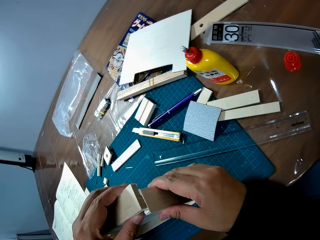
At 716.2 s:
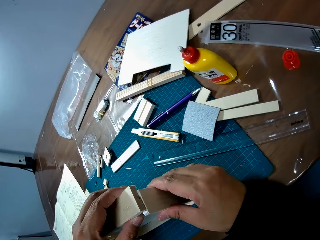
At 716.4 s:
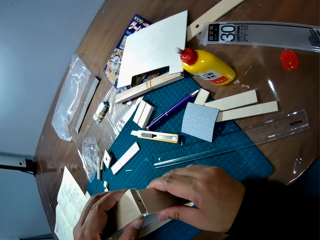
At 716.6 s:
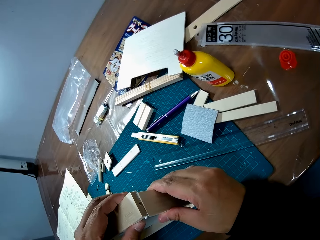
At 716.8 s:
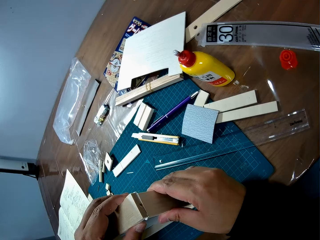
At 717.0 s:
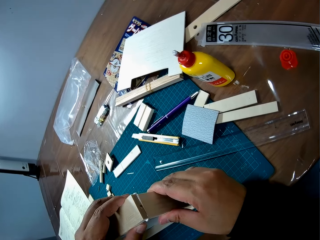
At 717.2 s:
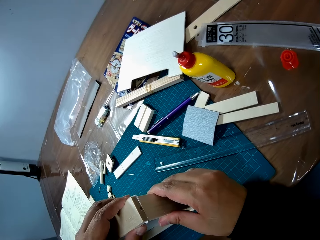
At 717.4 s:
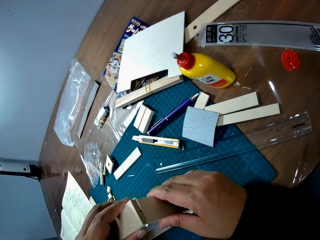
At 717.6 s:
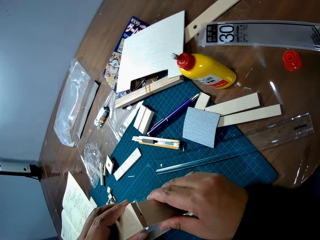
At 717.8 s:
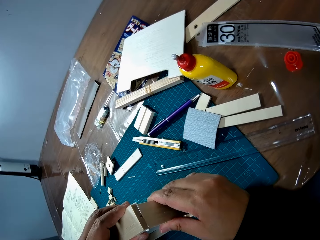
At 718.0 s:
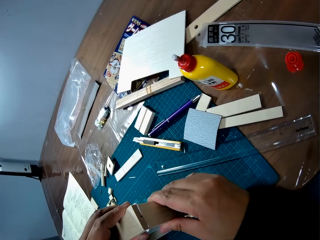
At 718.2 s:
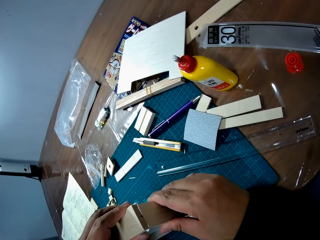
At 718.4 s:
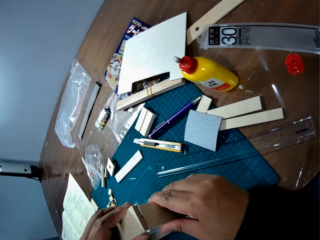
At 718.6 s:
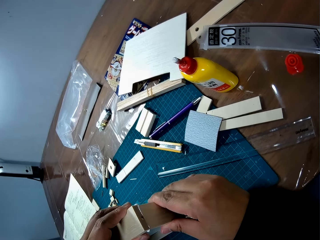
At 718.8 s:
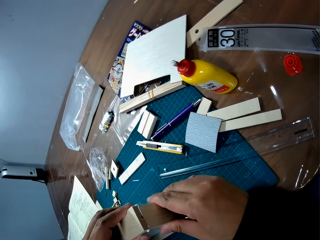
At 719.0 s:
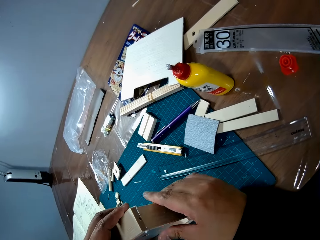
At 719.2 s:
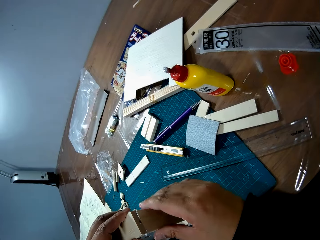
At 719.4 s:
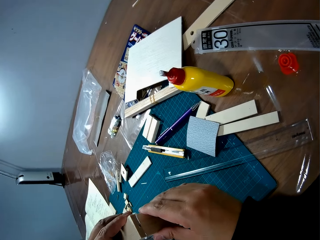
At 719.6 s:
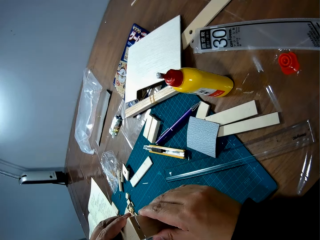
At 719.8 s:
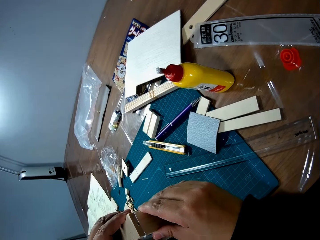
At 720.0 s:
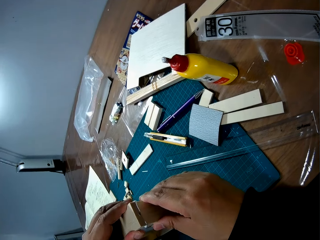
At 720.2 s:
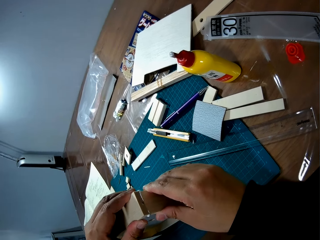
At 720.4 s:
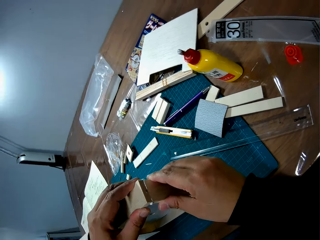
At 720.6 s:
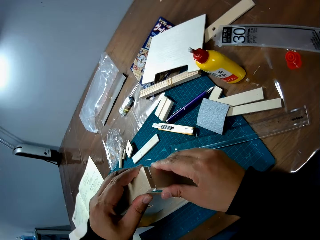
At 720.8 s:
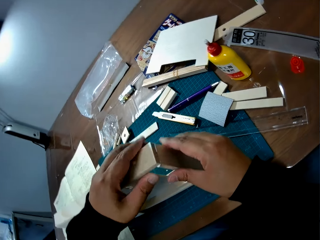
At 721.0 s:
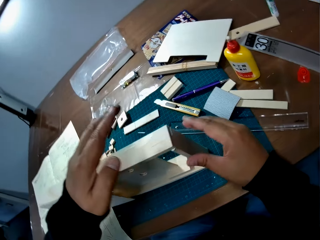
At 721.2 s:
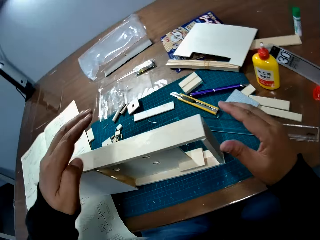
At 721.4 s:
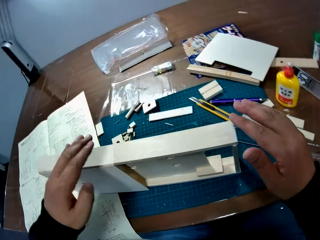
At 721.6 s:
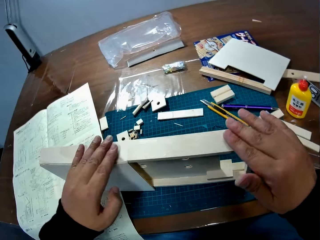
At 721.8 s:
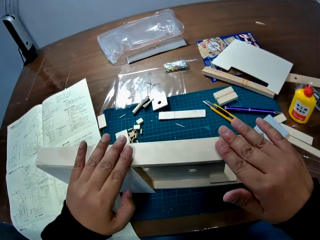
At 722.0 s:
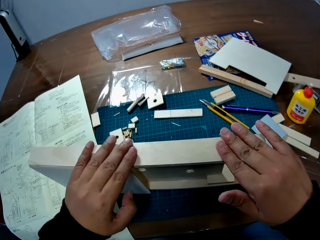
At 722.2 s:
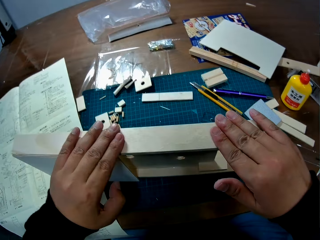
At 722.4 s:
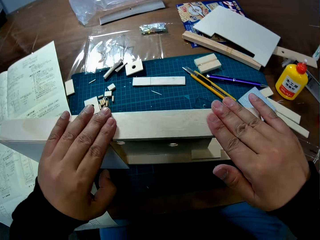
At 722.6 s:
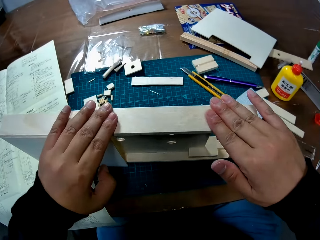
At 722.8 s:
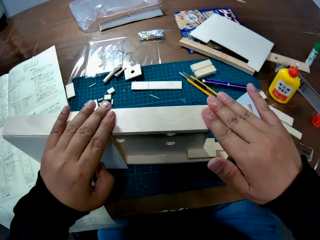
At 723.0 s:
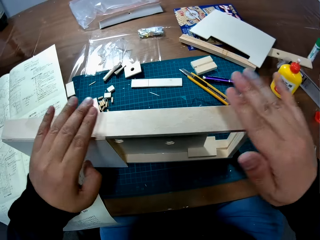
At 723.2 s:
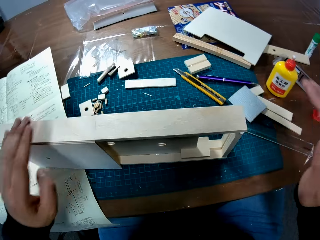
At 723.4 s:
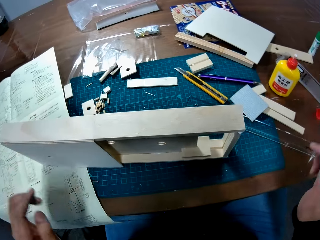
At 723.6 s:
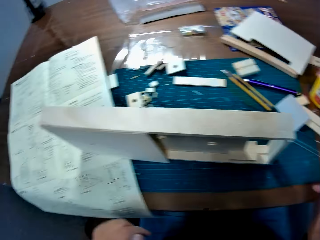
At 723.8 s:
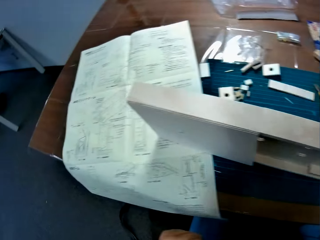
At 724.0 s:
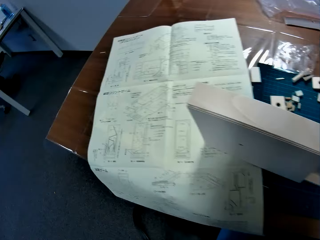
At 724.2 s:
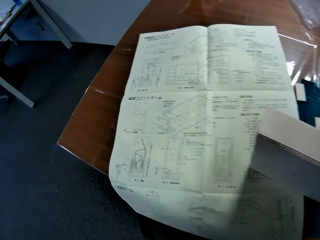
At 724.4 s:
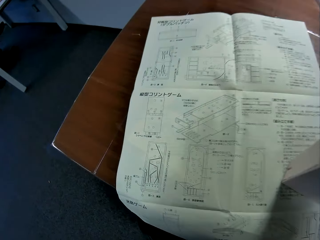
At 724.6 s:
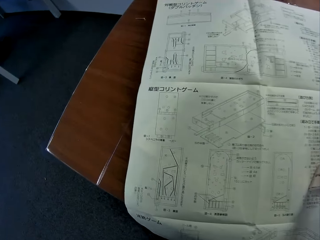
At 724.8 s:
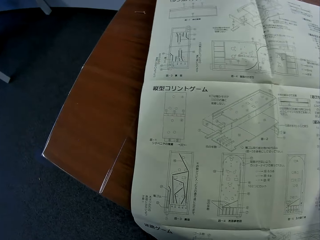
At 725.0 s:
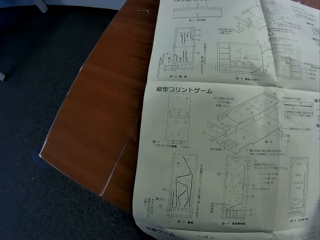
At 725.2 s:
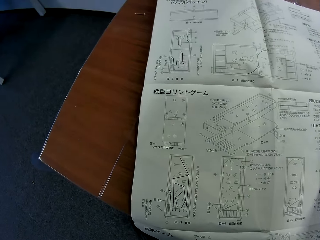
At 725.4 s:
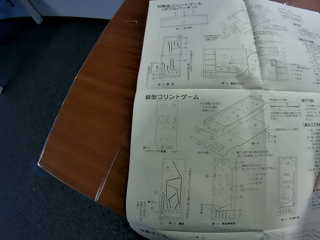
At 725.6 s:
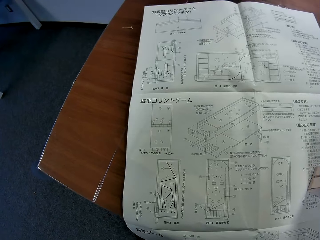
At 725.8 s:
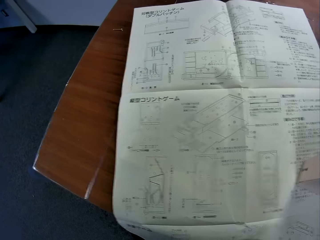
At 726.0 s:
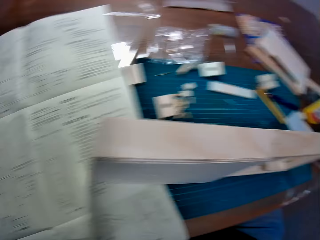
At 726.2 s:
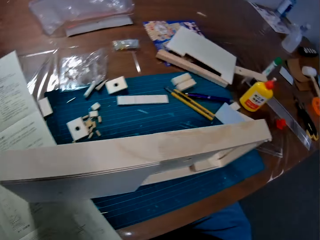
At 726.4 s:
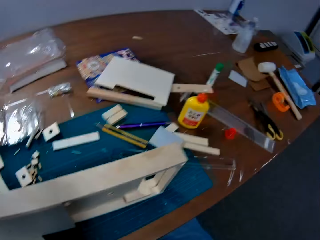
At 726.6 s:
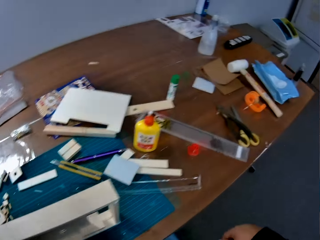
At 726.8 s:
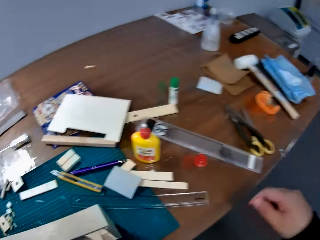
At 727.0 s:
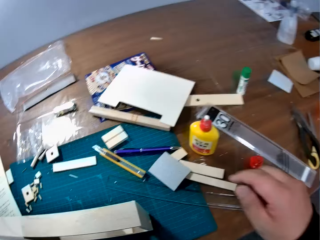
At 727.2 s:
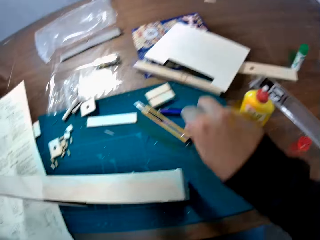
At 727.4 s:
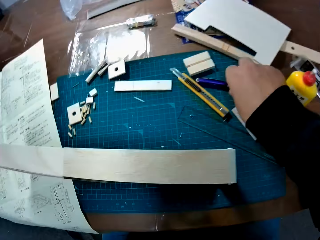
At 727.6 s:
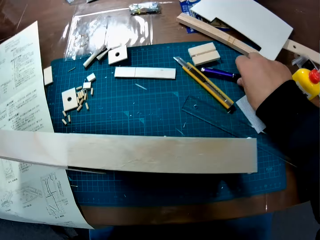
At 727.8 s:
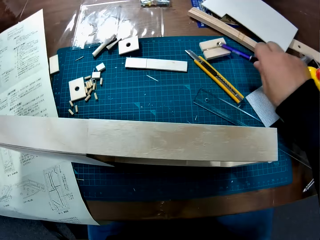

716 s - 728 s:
The camera wearer holds the pinball machine. They fix the part of the wood box. They join the pinball. They hold the pinball machine. They study the manual sheet on the table. They change direction.

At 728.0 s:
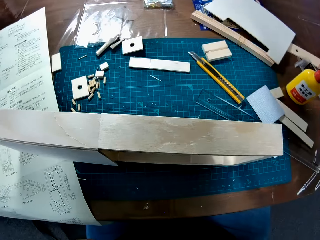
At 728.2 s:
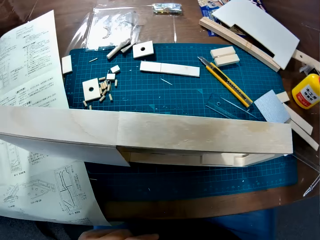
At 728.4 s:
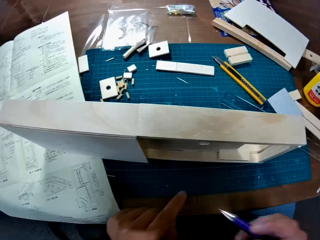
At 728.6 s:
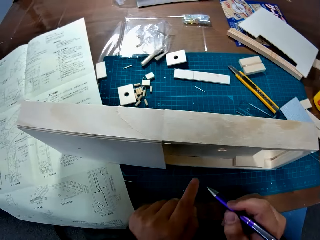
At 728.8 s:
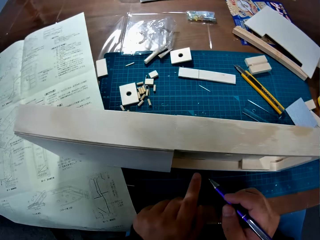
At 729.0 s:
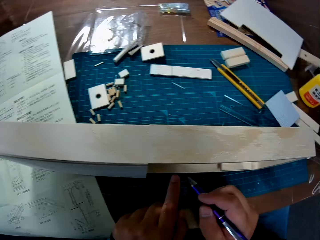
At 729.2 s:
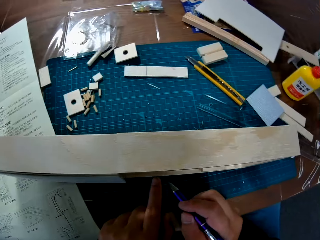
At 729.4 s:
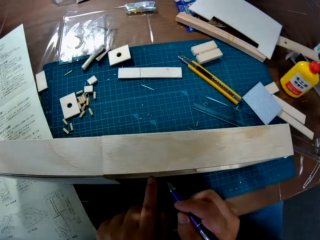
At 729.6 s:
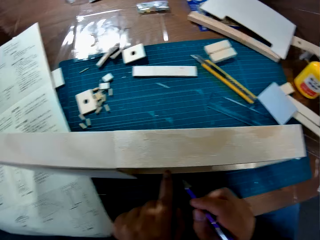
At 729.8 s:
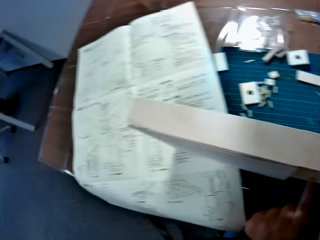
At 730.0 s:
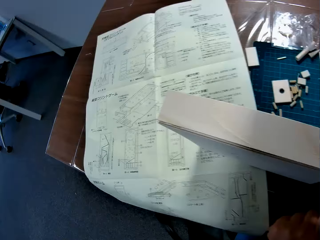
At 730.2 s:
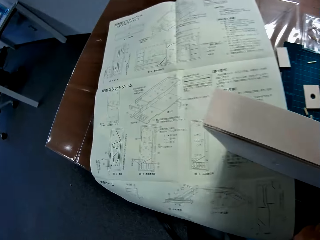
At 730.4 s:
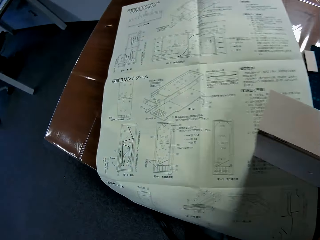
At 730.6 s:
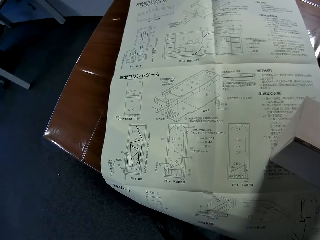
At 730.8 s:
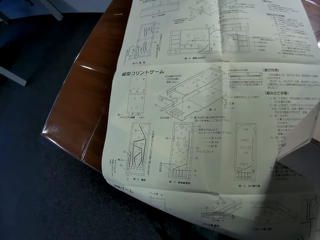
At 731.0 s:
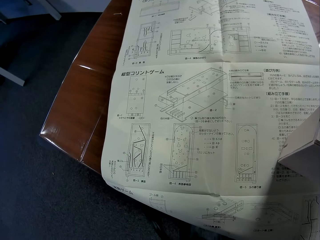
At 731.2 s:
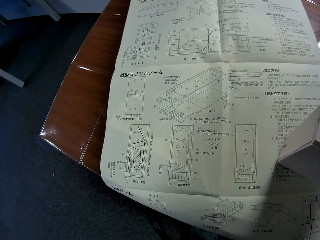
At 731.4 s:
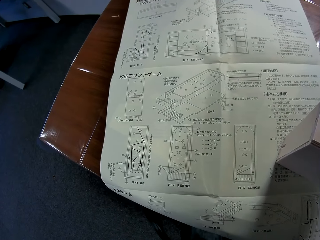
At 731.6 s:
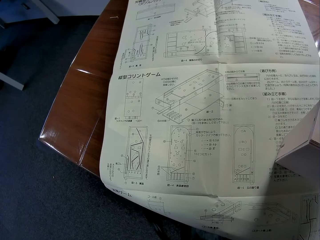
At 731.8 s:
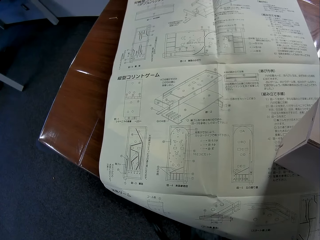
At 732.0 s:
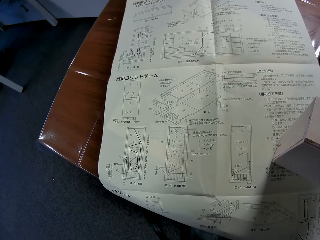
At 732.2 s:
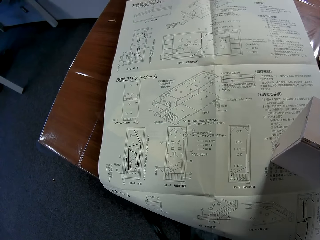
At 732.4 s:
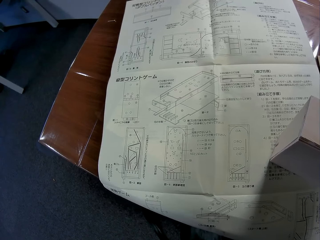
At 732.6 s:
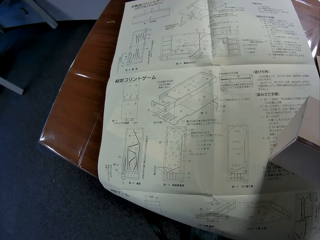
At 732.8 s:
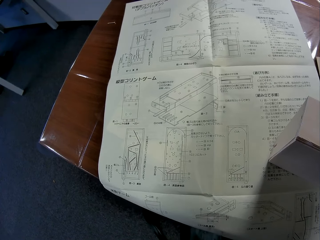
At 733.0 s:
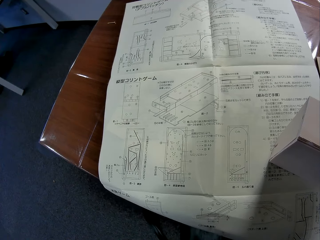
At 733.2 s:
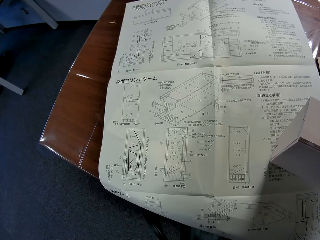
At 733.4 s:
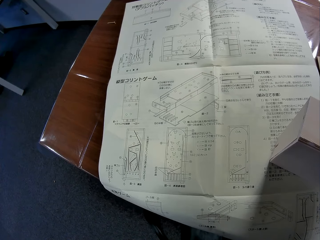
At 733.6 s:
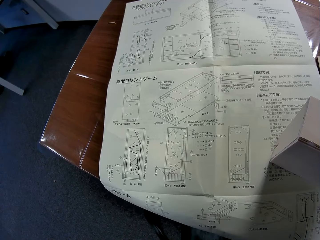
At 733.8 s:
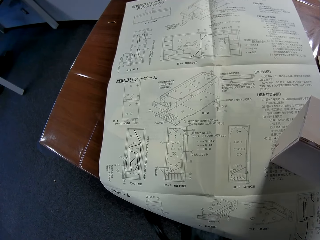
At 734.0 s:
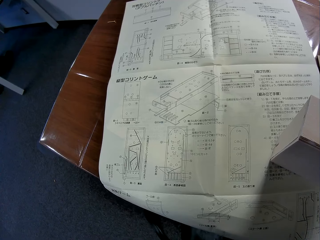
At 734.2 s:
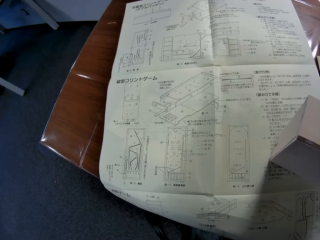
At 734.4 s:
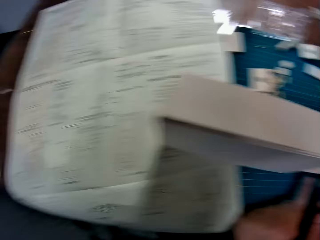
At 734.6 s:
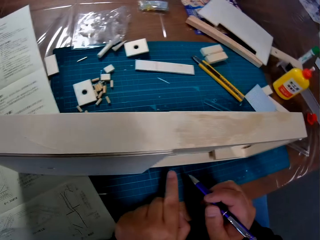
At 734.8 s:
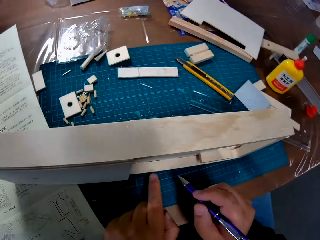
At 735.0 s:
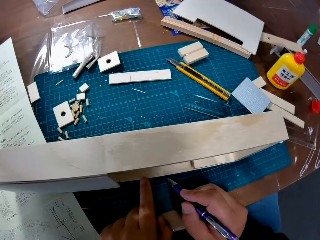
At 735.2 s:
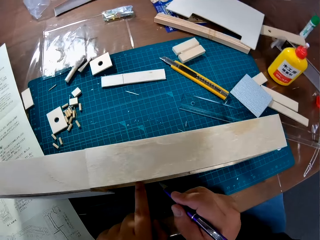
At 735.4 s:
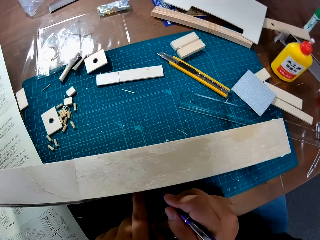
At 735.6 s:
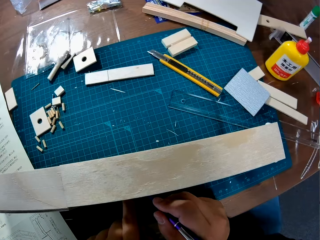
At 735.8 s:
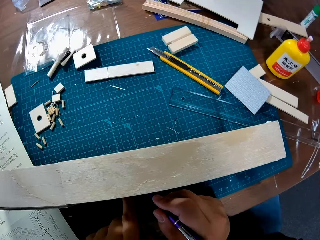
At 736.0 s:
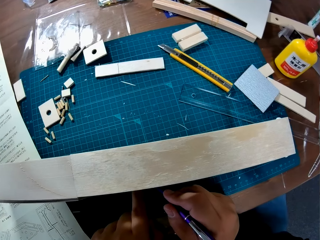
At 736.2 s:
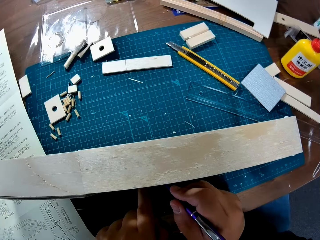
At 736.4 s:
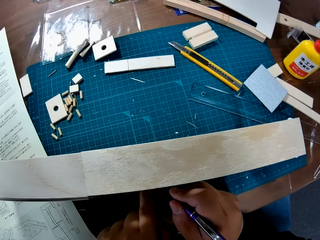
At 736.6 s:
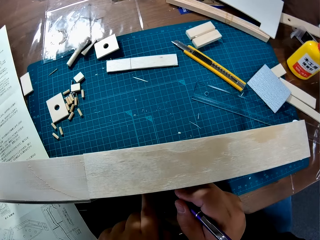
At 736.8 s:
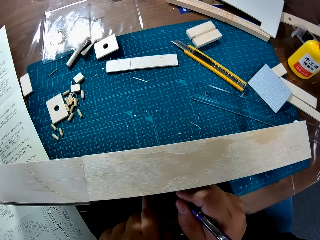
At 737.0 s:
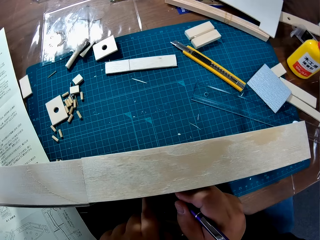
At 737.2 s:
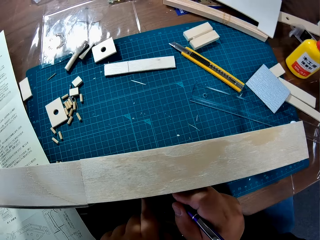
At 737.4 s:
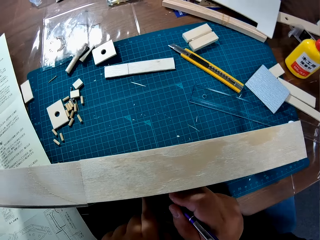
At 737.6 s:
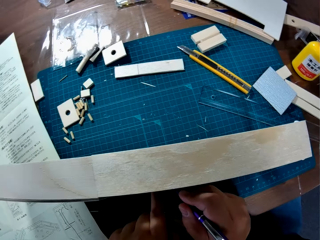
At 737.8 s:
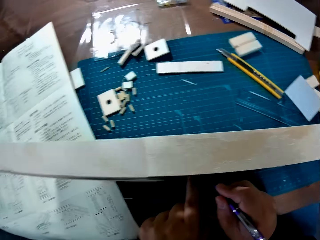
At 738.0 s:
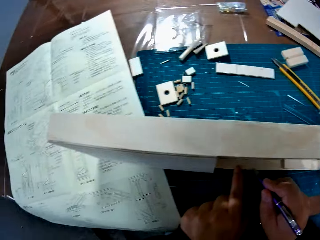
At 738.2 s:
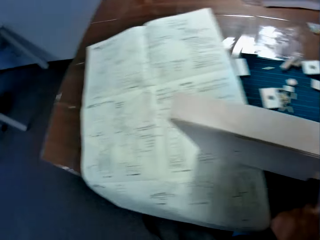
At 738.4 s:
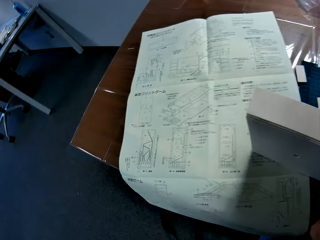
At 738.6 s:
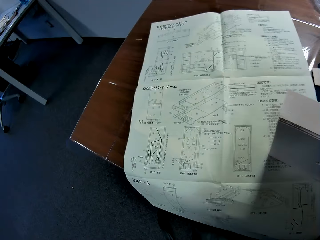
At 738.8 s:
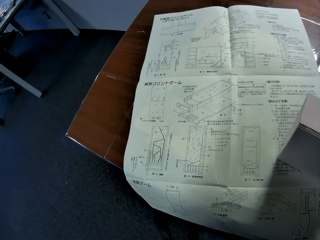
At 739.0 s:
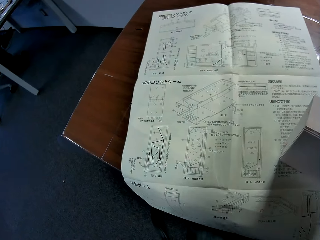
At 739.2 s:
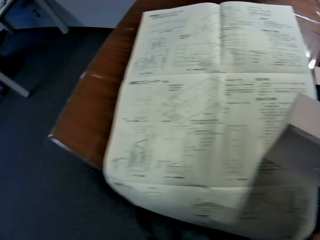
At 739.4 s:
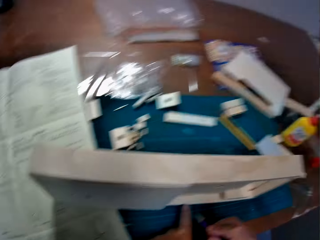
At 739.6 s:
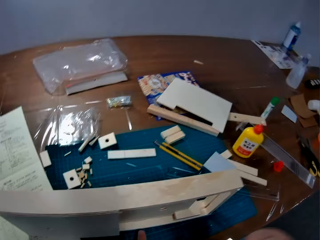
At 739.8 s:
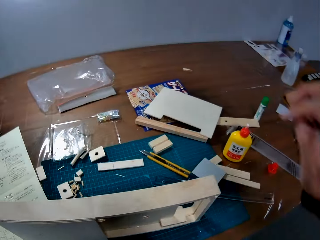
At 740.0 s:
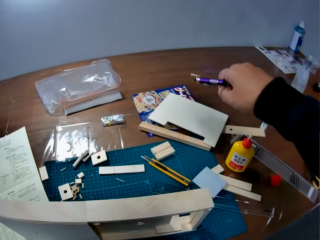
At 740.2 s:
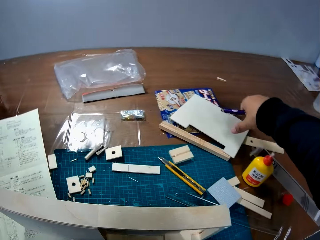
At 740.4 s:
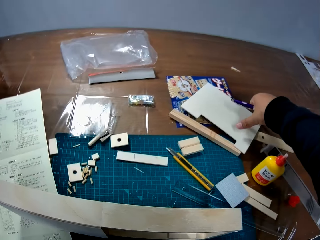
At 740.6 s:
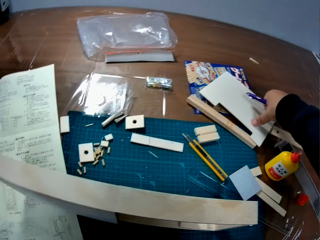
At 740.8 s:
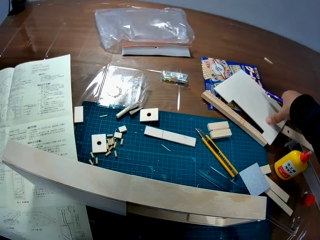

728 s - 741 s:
The camera wearer picks up a pen from the table. They mark the wood box with the pen. They change direction. They study the manual sheet. They mark the wood box with the pen. They change direction. They study the manual sheet.
